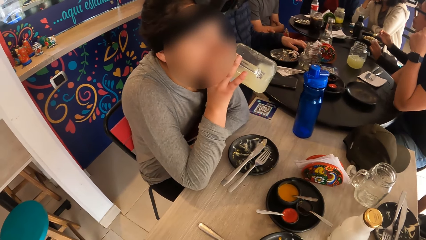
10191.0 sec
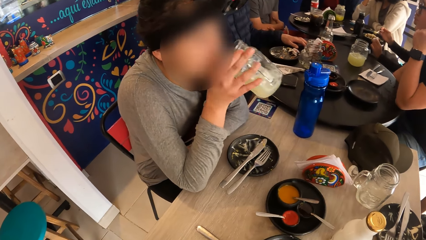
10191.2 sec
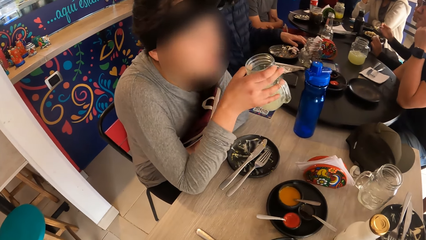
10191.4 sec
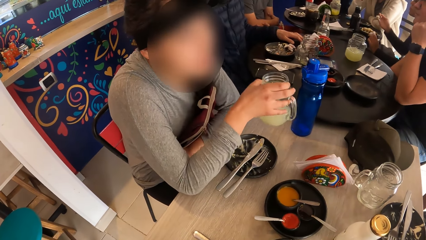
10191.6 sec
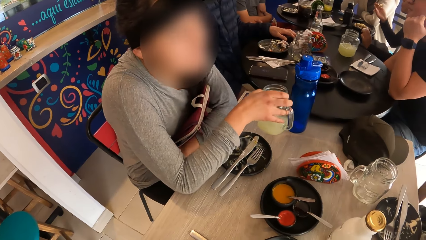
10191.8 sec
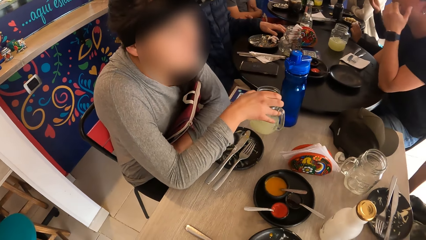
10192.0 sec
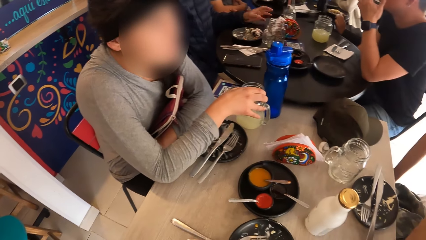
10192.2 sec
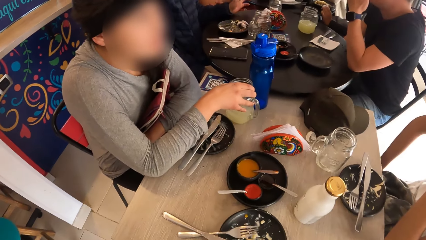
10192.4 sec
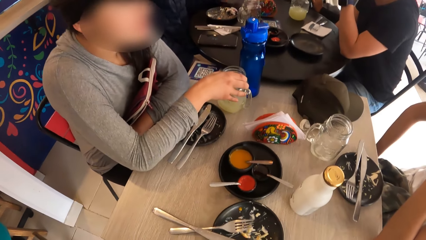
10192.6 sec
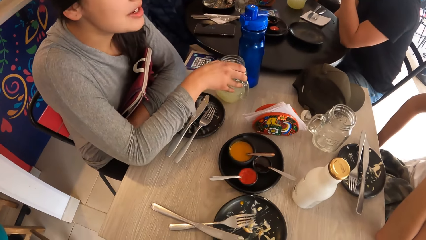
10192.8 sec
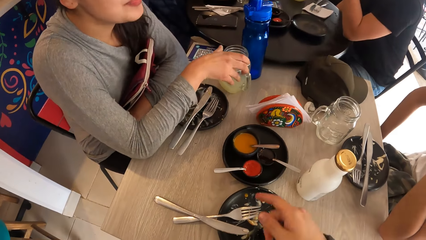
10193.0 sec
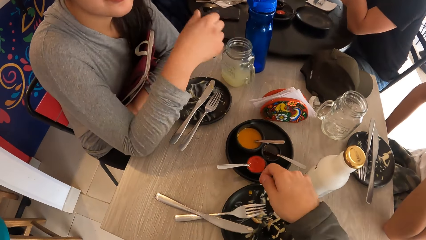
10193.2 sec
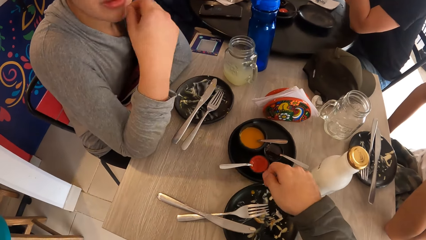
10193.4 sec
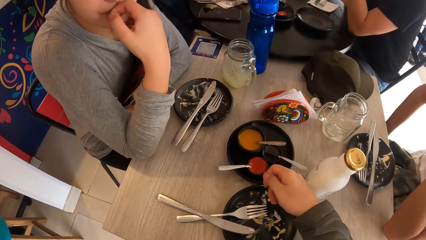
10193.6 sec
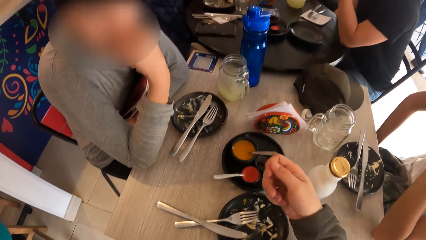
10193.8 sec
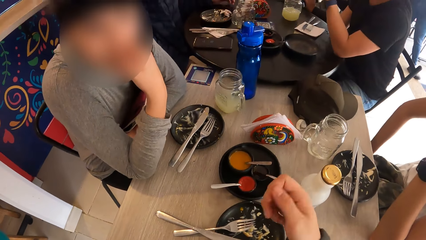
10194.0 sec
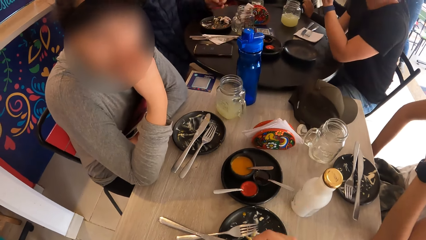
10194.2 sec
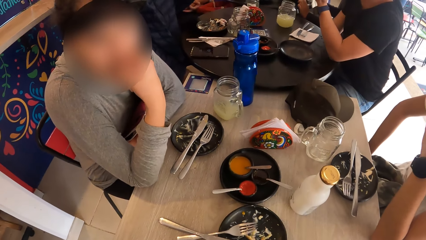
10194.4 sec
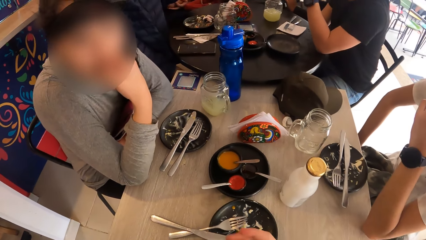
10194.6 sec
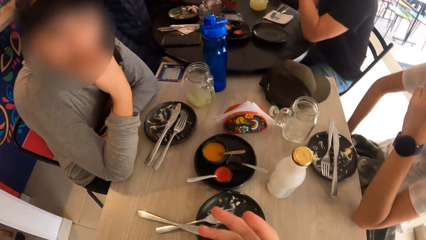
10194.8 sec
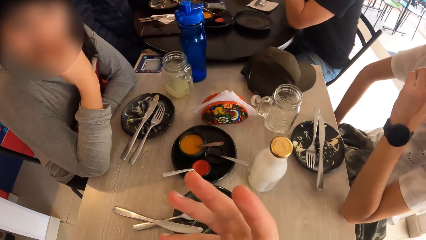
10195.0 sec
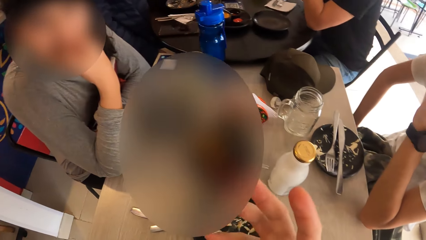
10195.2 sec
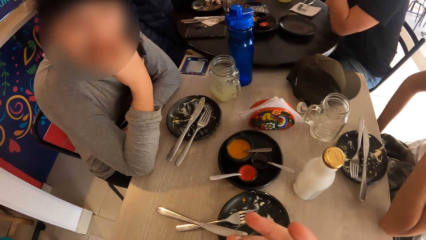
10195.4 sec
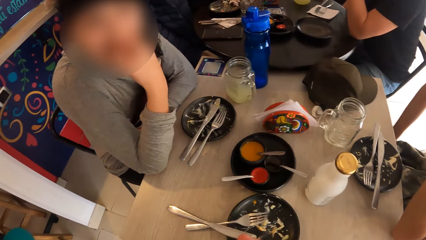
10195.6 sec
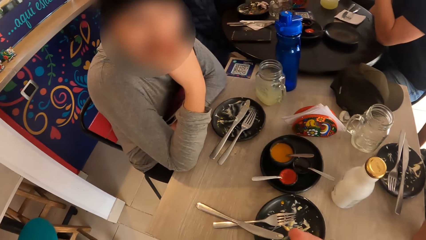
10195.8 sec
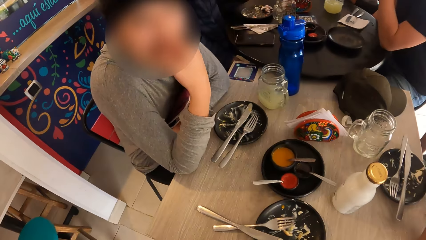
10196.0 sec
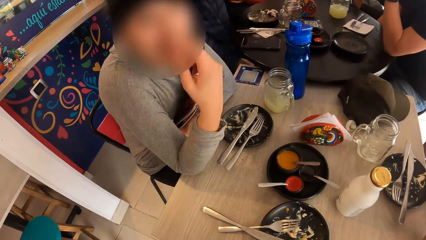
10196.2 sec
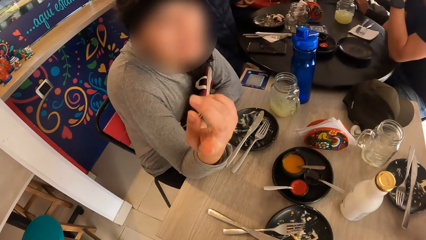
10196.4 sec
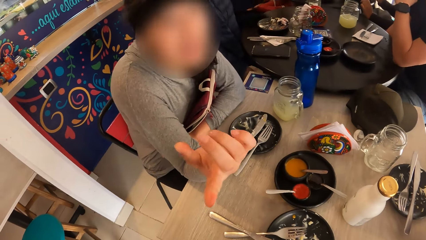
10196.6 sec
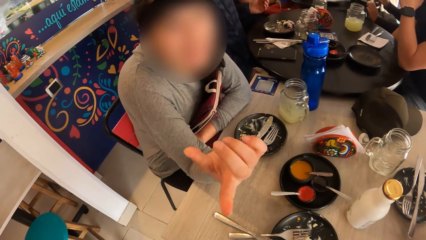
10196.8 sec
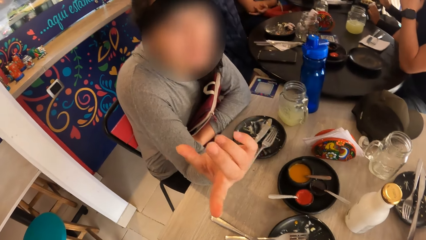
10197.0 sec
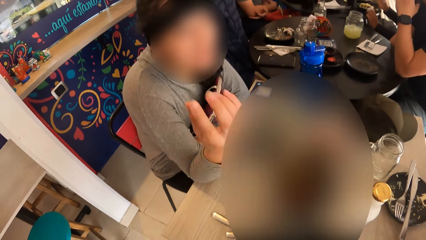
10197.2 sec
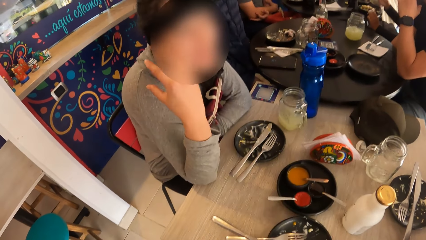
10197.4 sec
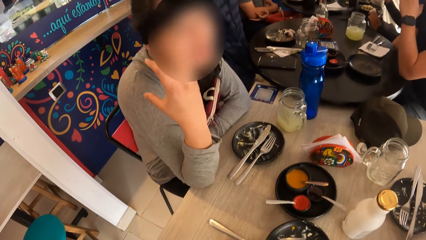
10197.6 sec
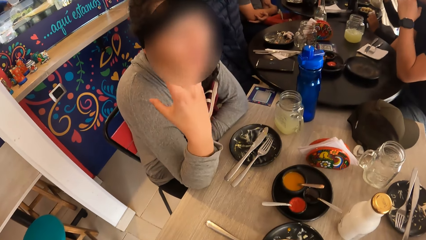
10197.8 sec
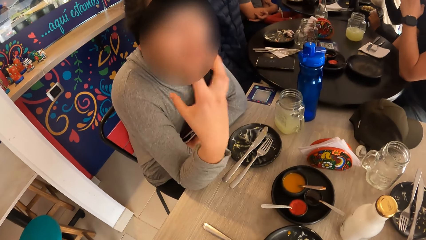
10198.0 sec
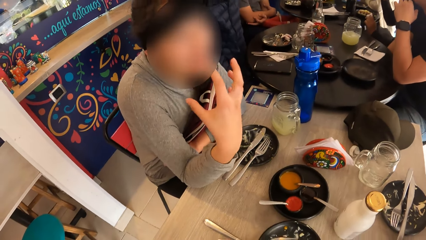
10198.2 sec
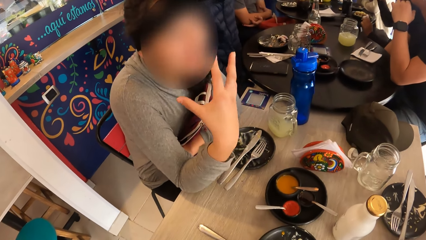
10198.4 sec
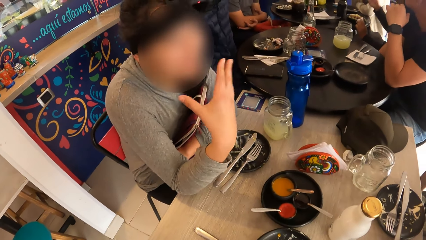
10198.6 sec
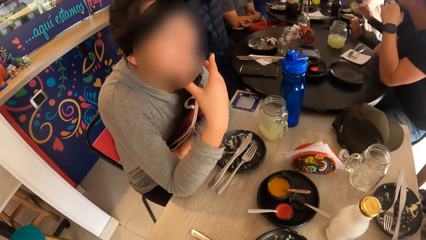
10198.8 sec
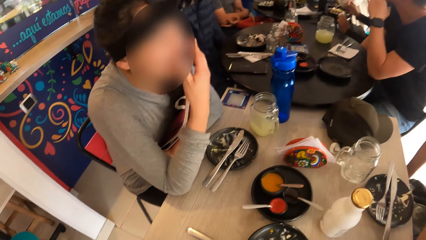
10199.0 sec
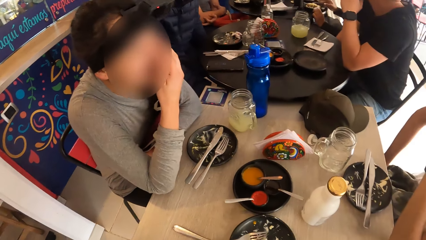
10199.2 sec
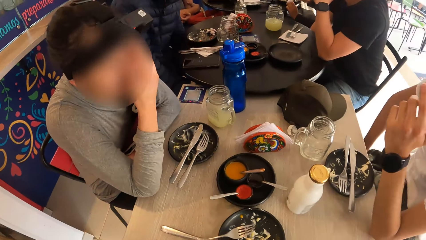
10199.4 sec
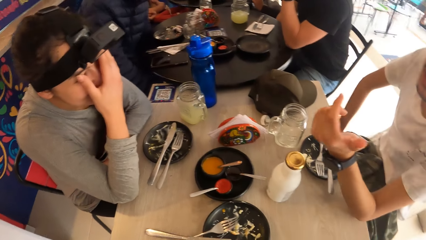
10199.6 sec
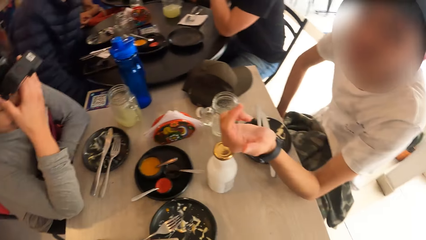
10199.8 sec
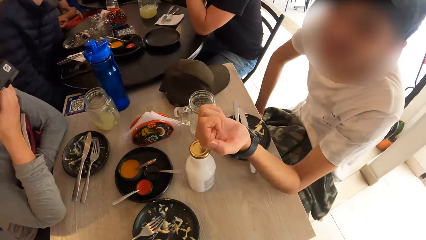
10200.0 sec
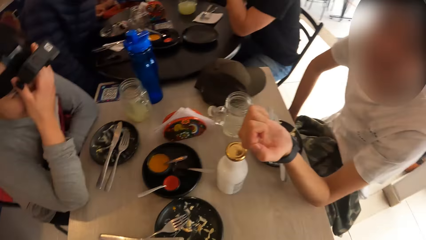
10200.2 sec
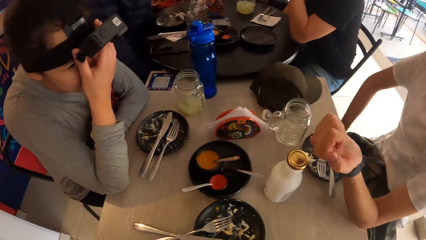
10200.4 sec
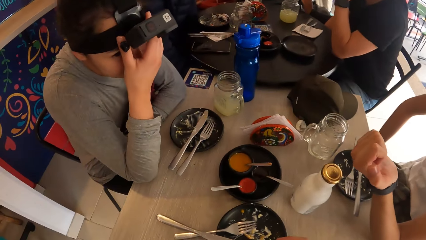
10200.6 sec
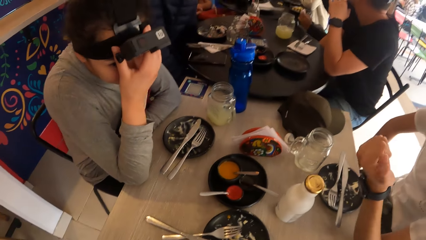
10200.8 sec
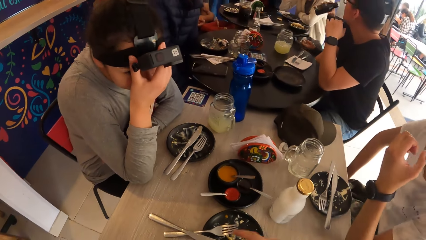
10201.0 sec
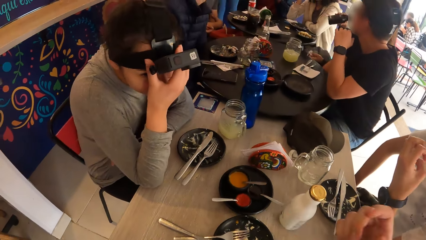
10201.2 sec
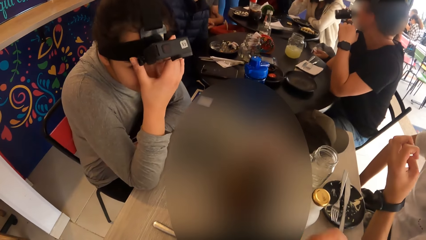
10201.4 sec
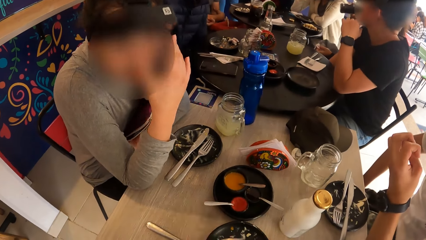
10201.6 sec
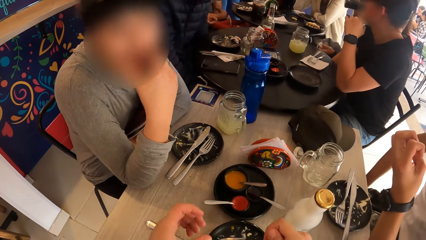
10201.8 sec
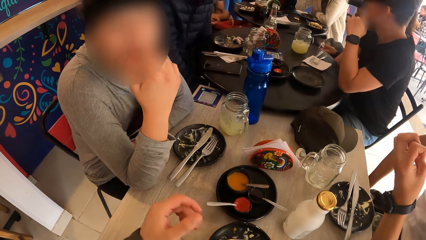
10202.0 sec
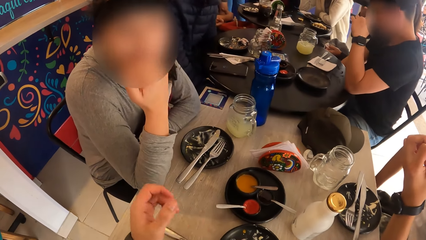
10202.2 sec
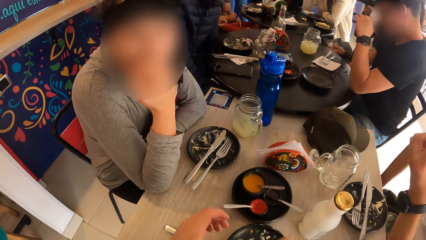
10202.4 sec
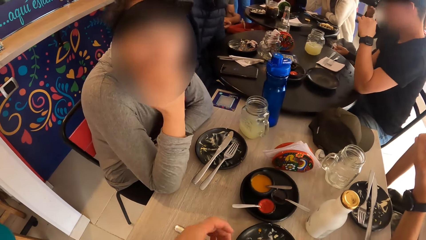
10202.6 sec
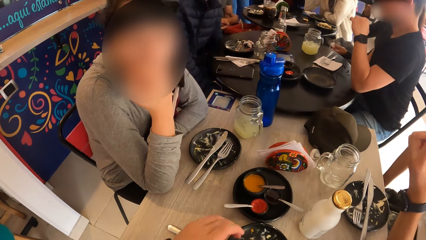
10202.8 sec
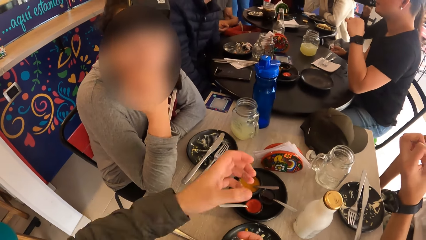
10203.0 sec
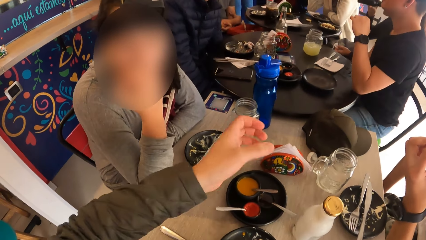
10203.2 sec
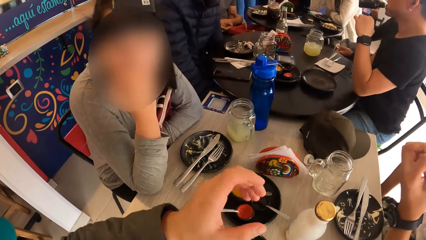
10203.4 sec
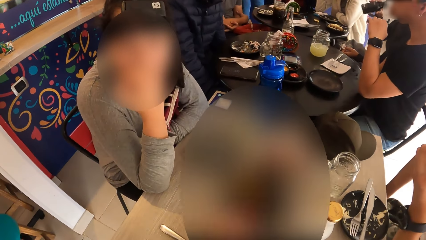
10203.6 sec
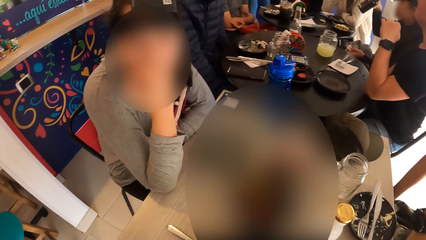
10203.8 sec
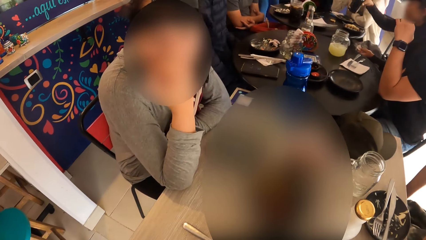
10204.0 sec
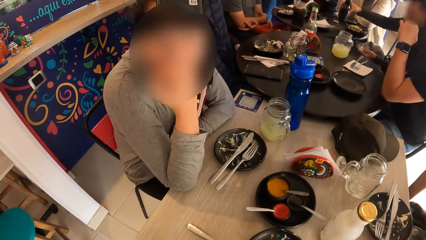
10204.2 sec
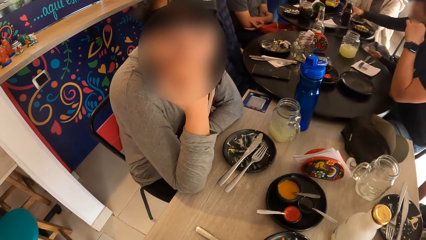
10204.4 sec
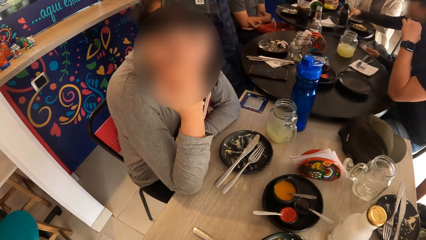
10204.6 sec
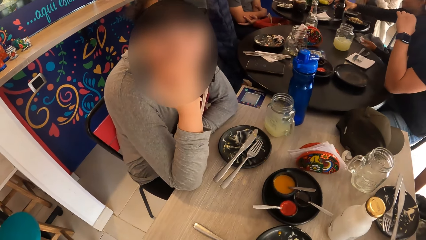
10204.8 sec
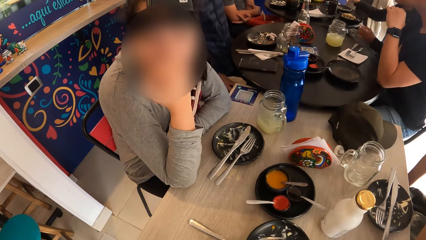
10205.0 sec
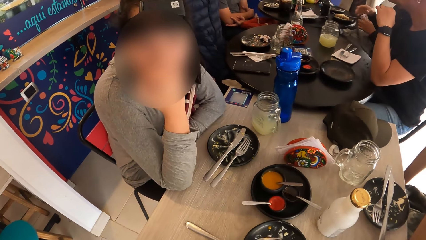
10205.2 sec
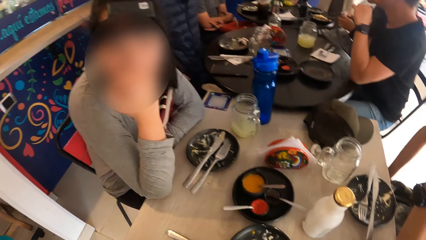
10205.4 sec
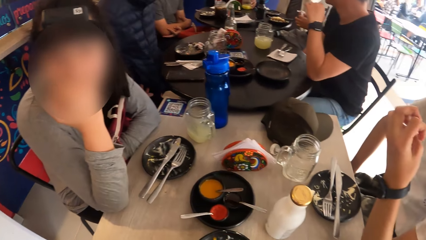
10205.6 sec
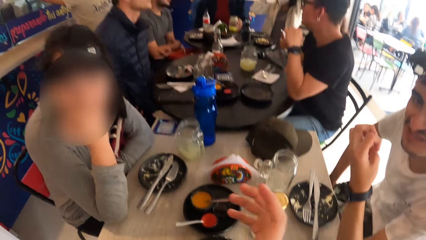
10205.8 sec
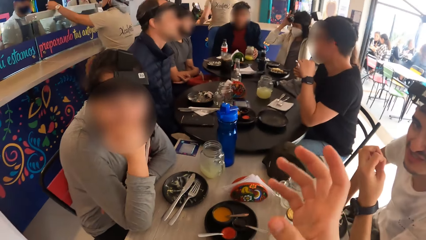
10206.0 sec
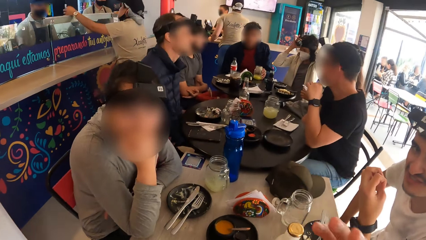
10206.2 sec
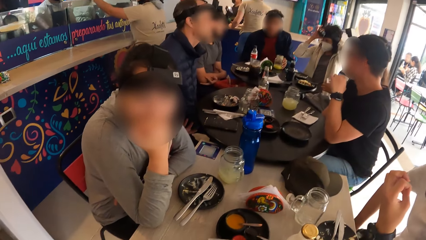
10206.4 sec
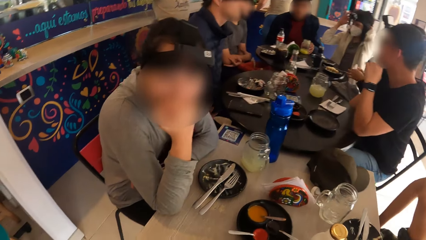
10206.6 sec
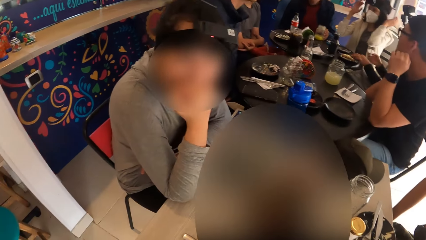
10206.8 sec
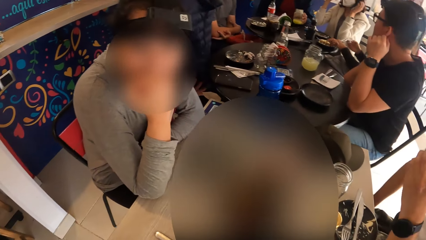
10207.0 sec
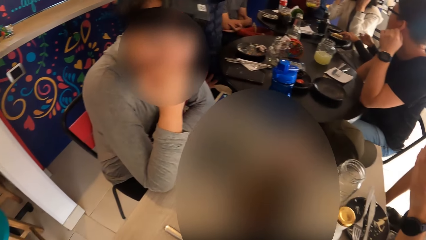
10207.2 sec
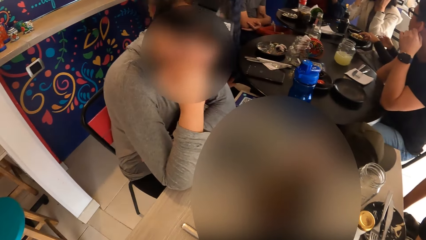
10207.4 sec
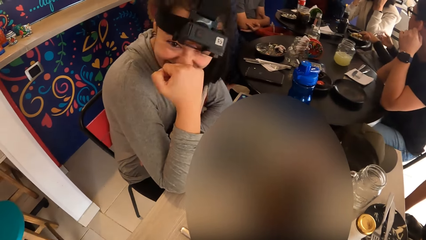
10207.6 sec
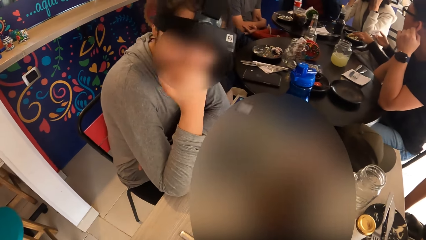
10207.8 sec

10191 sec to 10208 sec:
The woman places the jar of juice in her right hand on the table. The woman rests her chin in her right hand. The camera wearer gestures at the woman. The woman converses with the camera wearer. The woman gesticulates with her right hand. The woman rubs her face with her right hand. The man gesticulates with his left hand to the camera wearer. The camera wearer gesticulates with his left hand. He gesticulates with his right hand.
